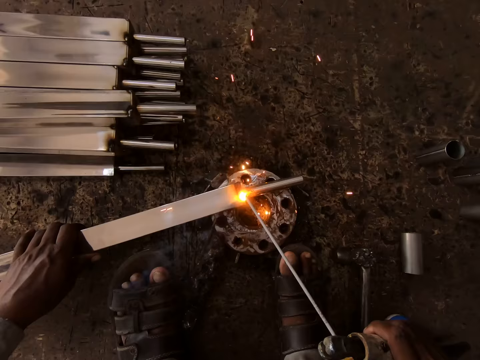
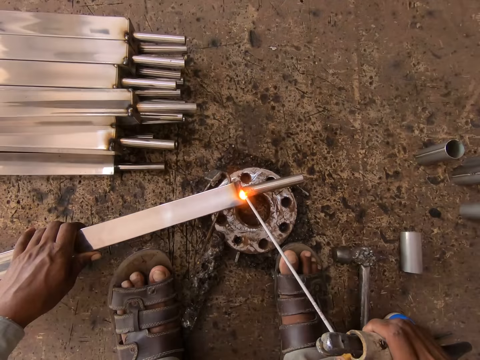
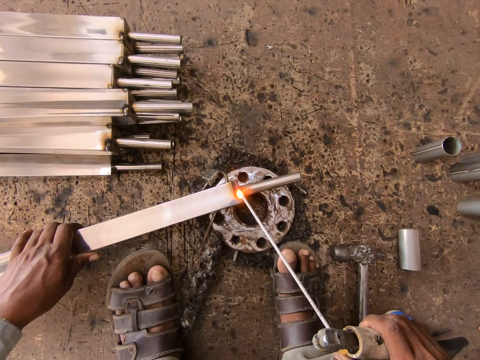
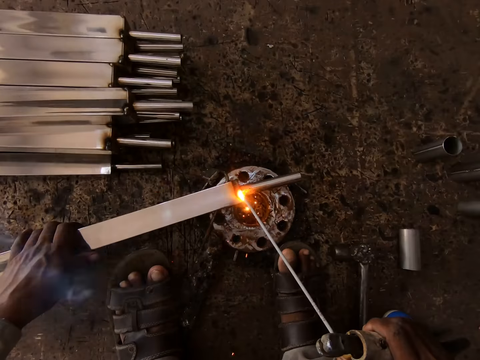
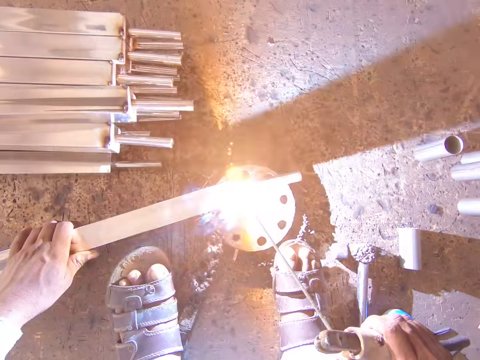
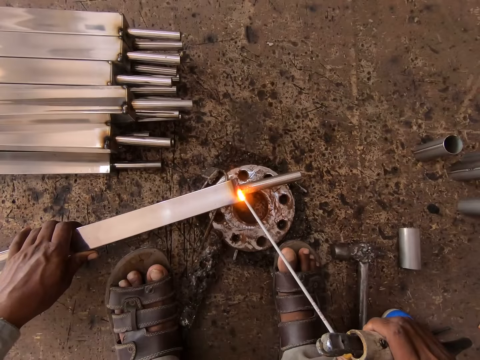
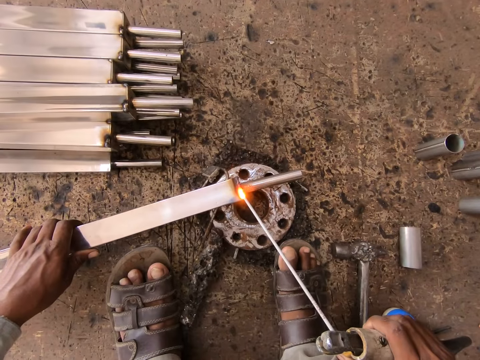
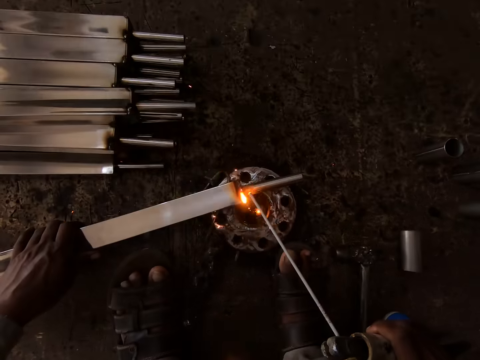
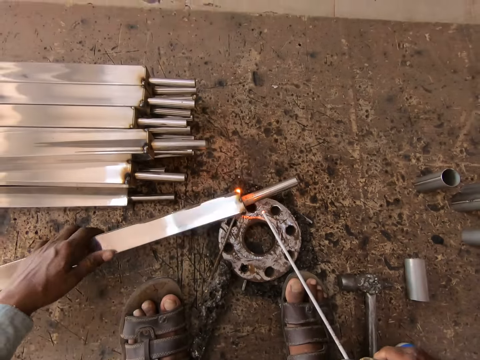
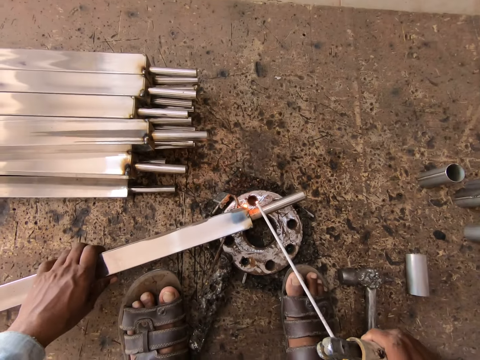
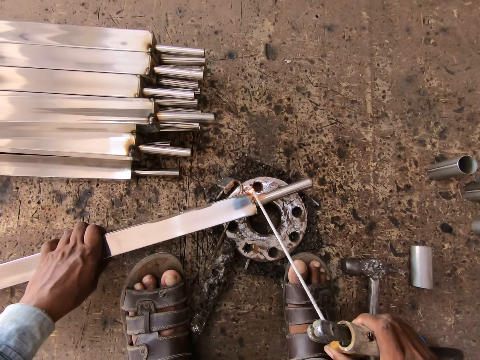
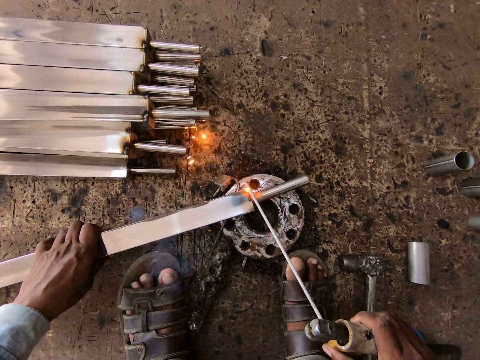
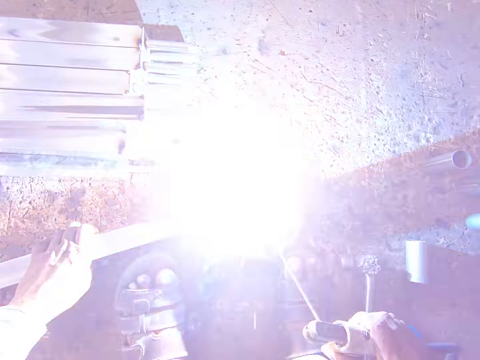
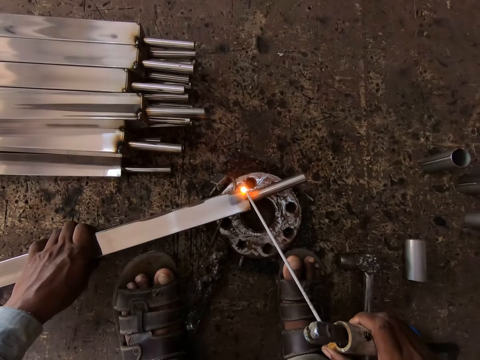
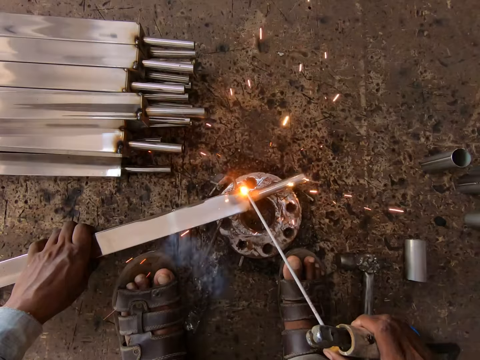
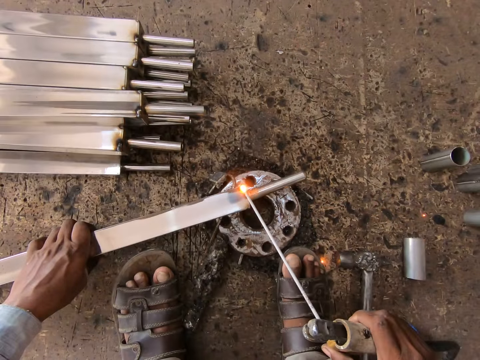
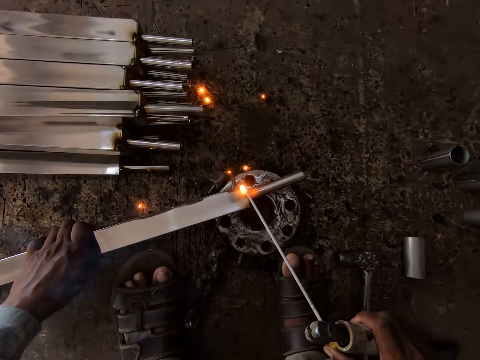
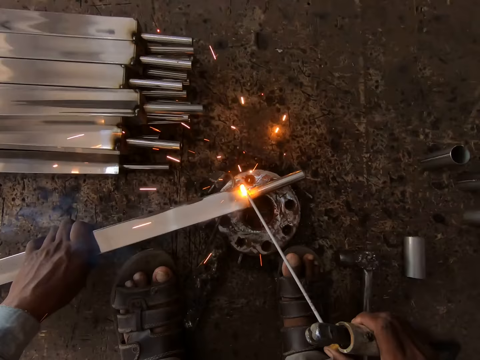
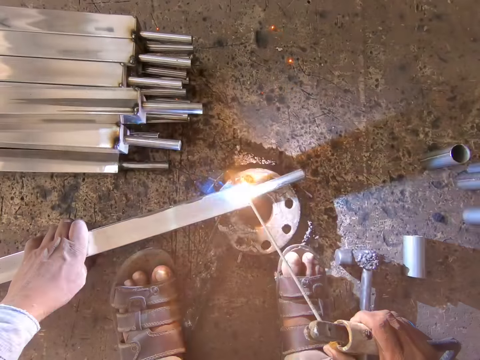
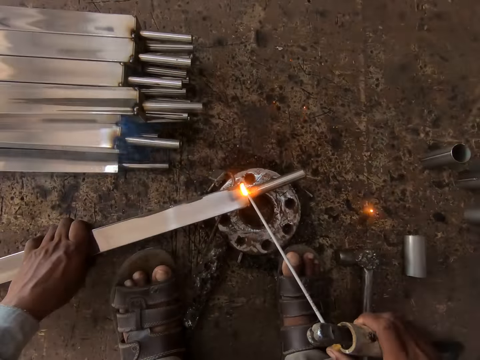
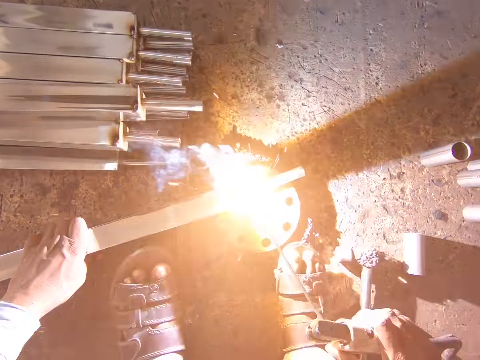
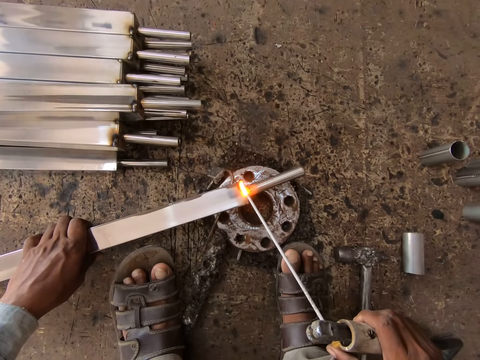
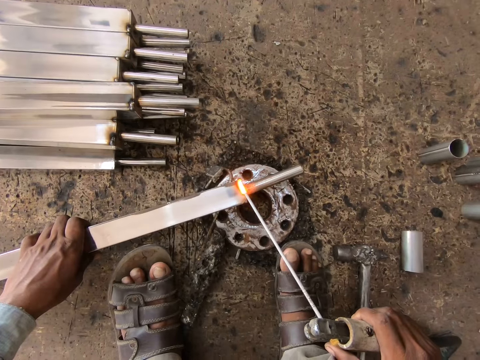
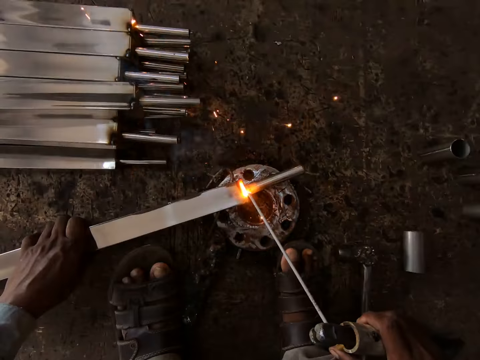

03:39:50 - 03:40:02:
The camera wearer turns the stainless metal on the ground with his left hand. He moves the metal. He welds the stainless metal with the welding tong in his right hand.

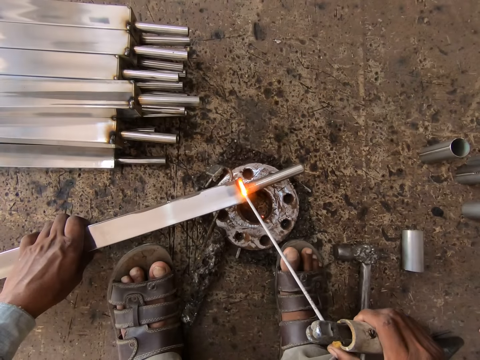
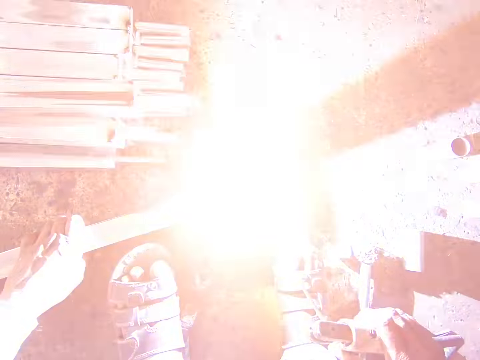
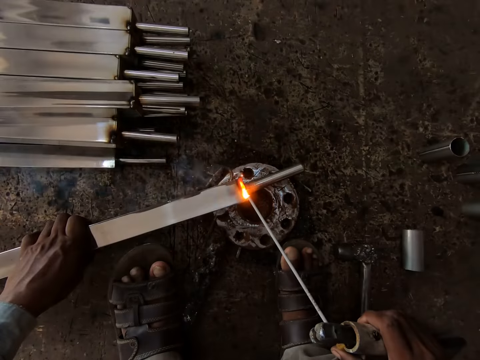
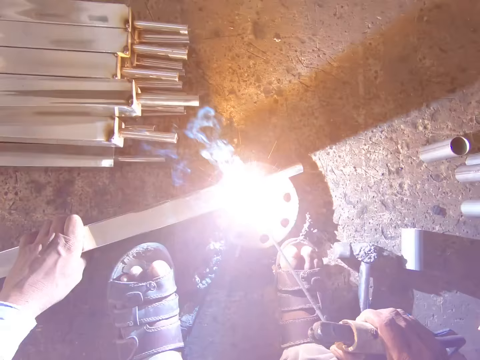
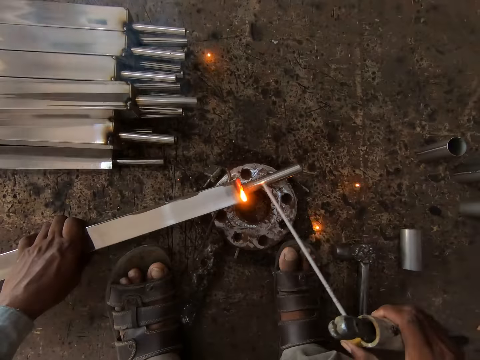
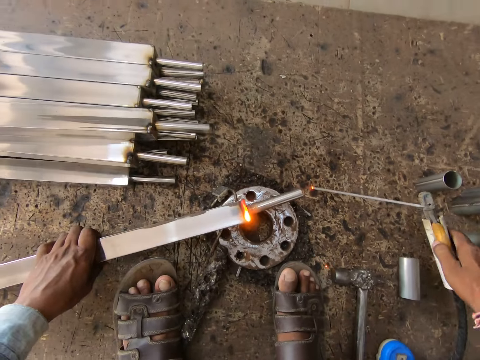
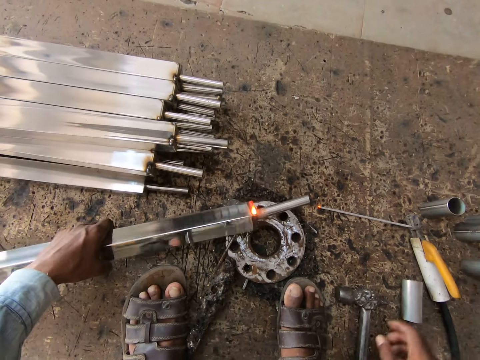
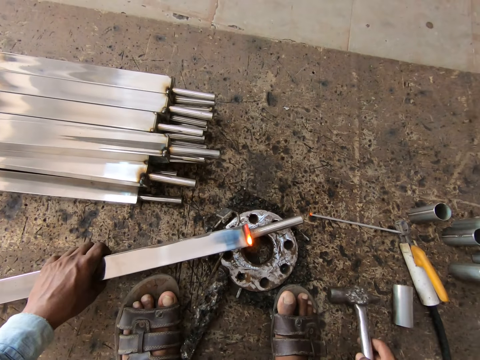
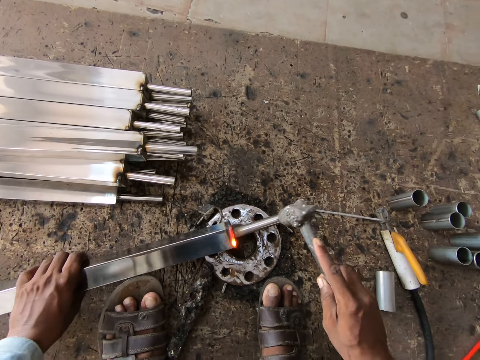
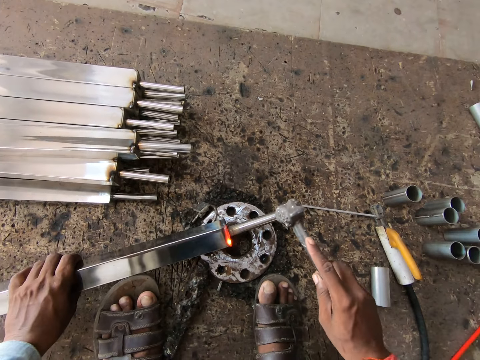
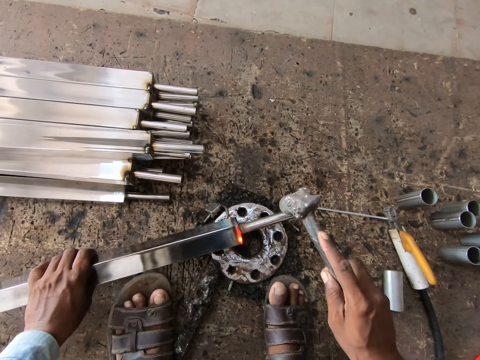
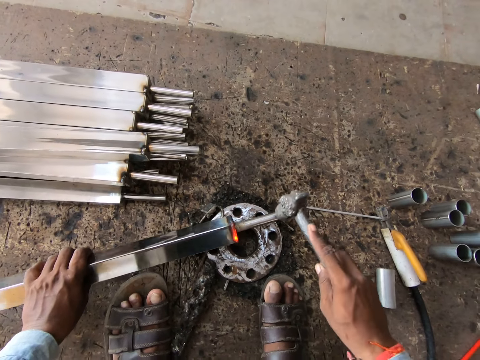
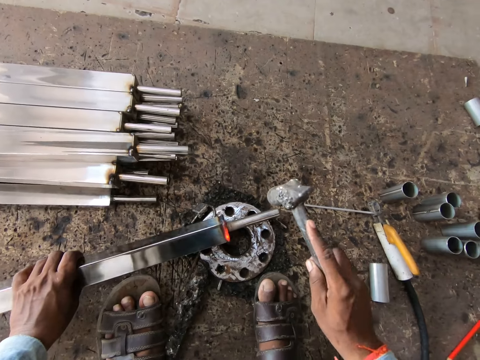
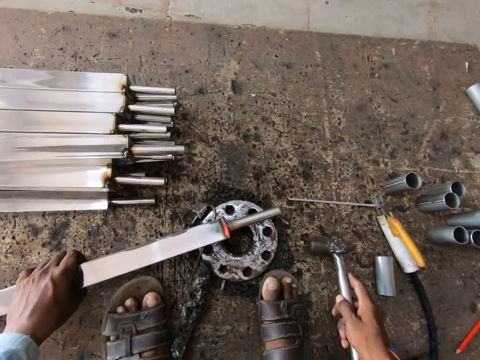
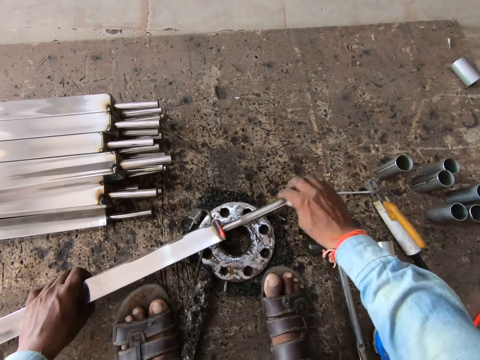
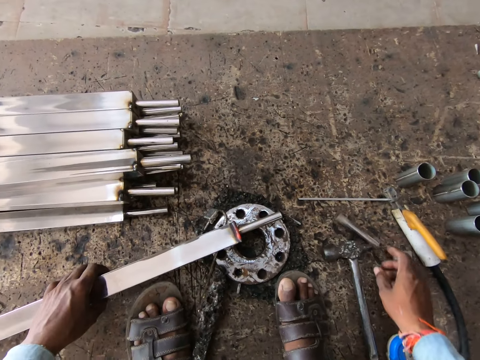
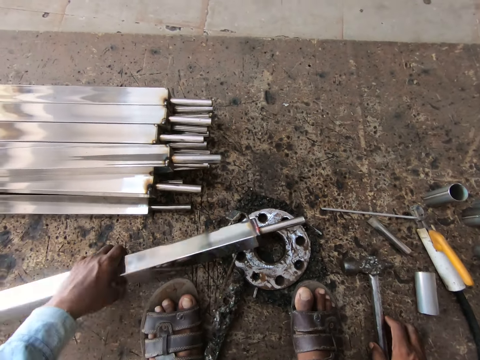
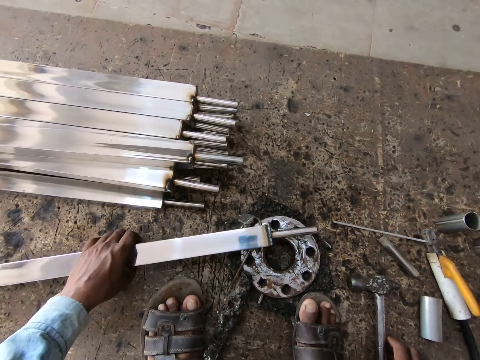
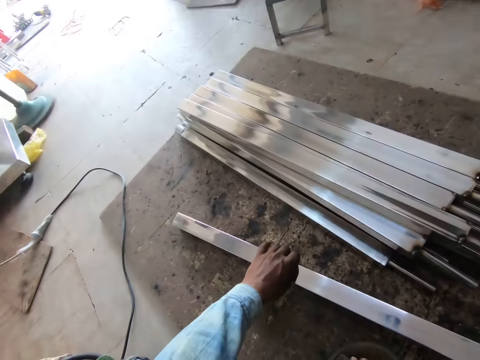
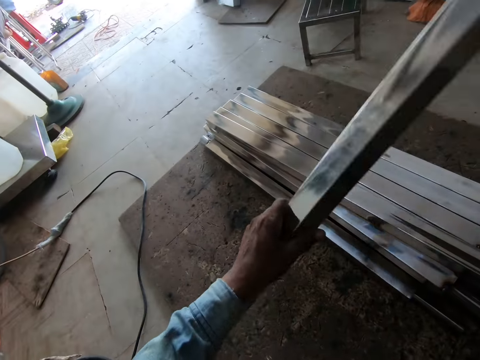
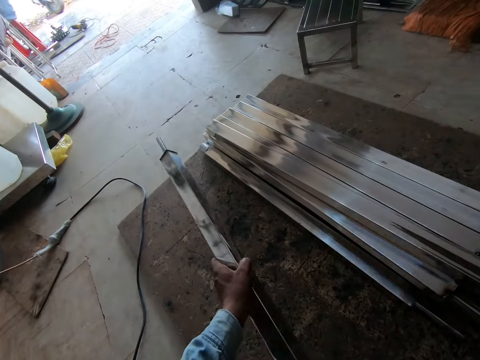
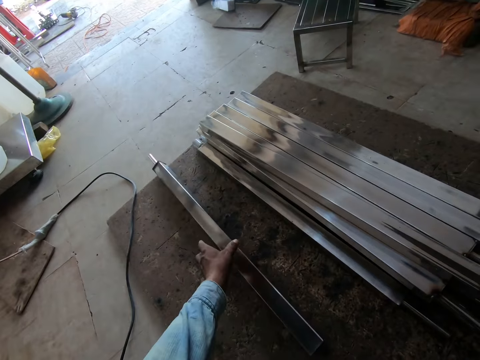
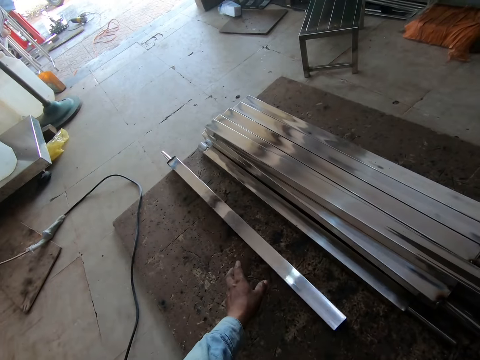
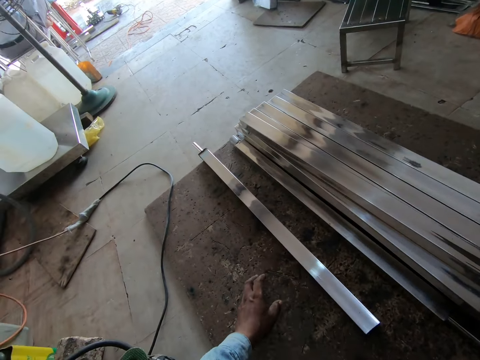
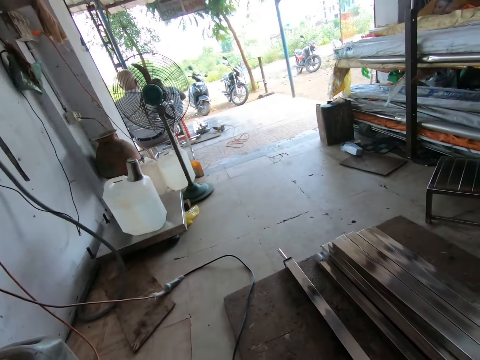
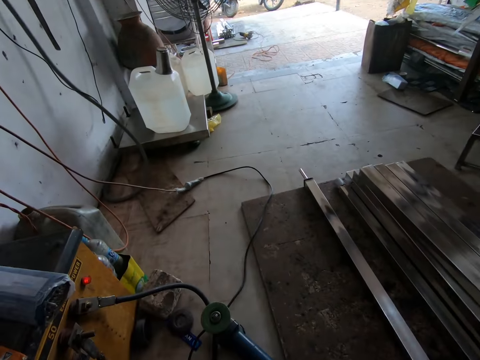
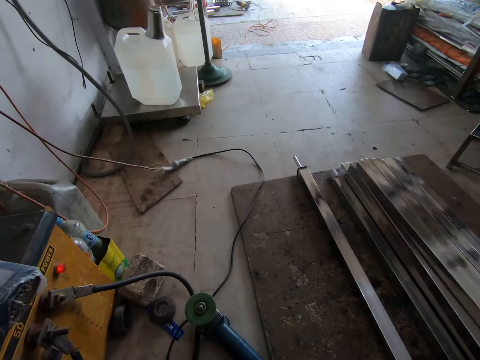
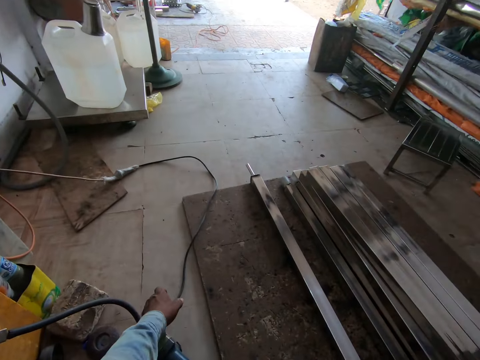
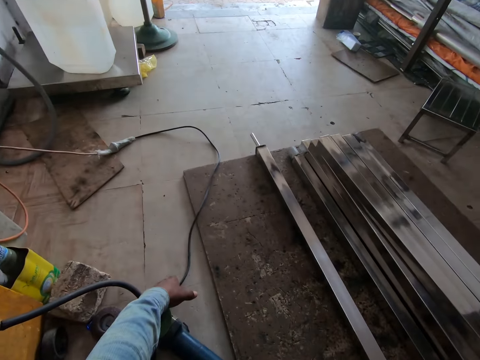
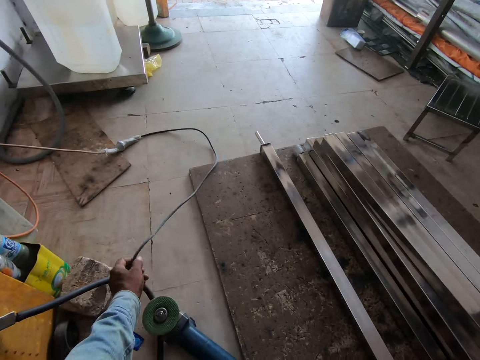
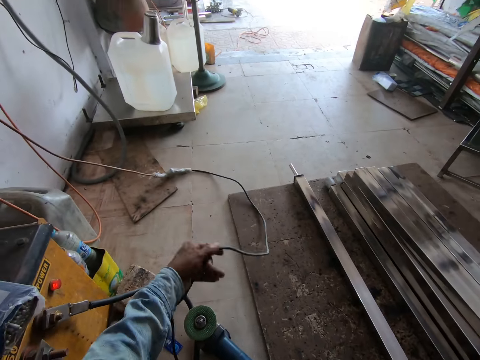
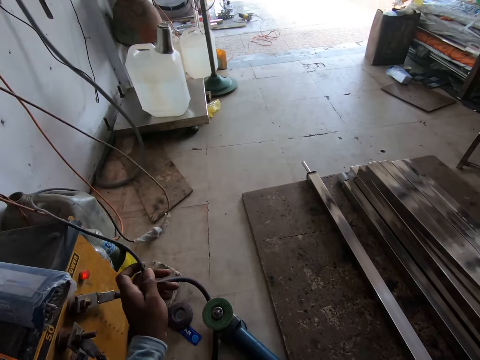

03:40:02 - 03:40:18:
The camera wearer drops the welding tong in his right hand on the ground. He turns the metal. He picks up the hammer from the ground with his right hand. He turns the metal. He hits the welded stainless metal with the hammer in his right hand. He drops the hammer in his right hand on the ground. He removes the fitted piece of metal from the welded stainless metal with his right hand. He drops the fitted piece of metal on the ground with his right hand. He holds the hammer. He turns the metal. He picks up the welded stainless metal from the ground with his left hand. He moves his hand along the metal. He drops the welded stainless metal in his left hand on the ground. He converses with a man. He moves a welding machine cable on the ground with his left hand. He picks up the cable.
